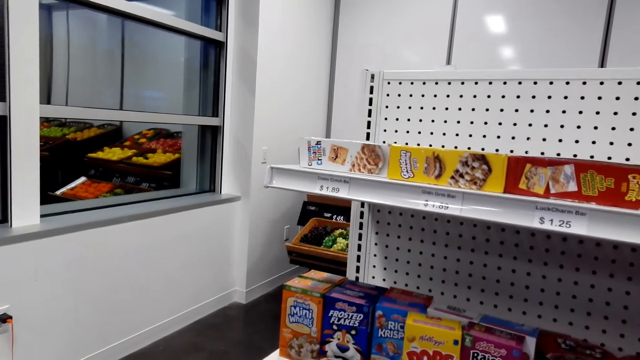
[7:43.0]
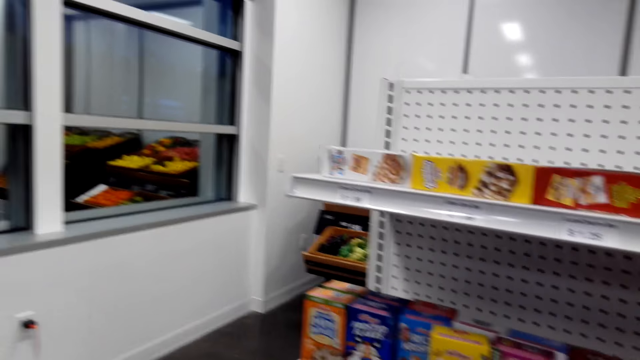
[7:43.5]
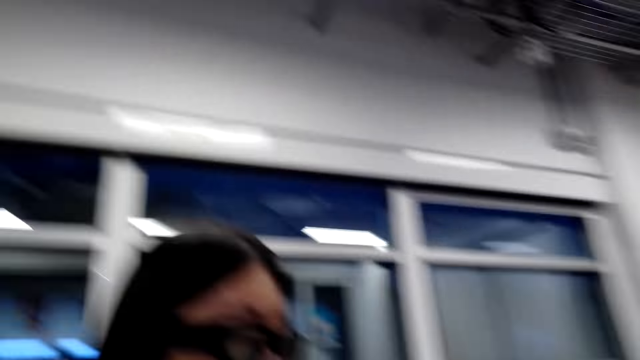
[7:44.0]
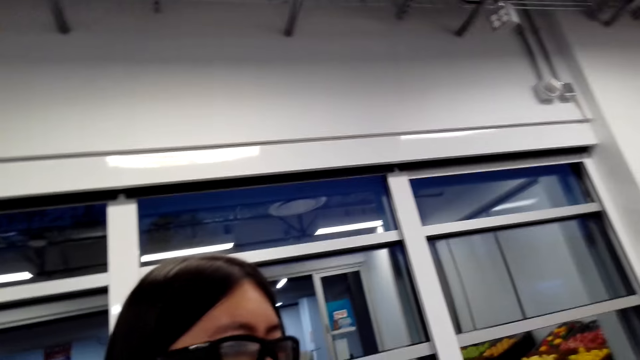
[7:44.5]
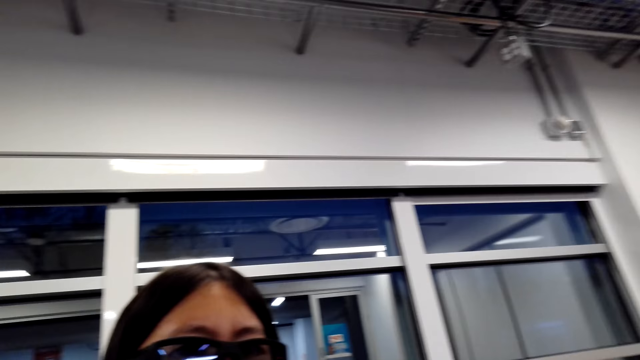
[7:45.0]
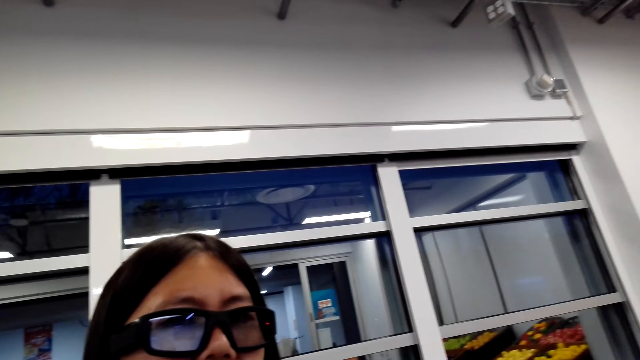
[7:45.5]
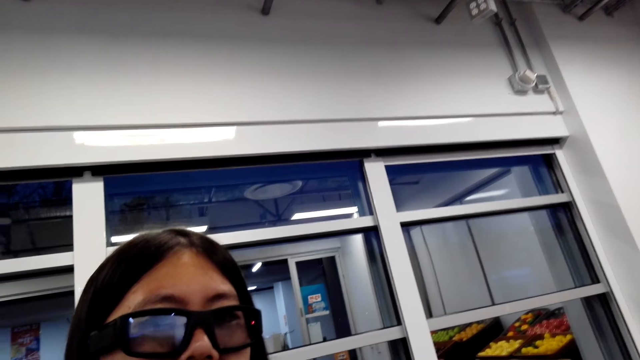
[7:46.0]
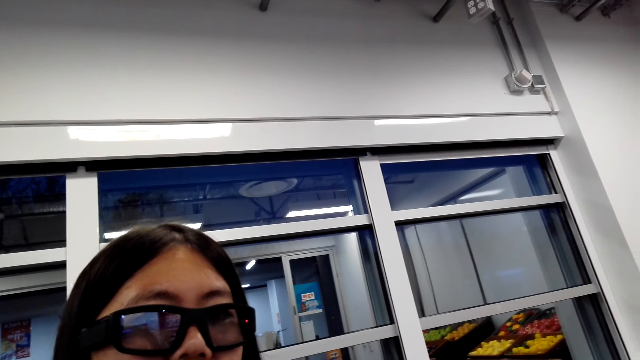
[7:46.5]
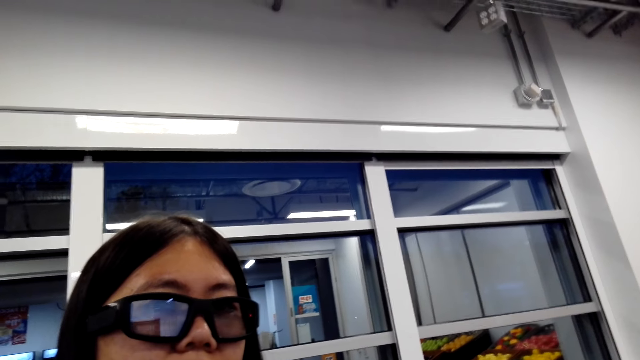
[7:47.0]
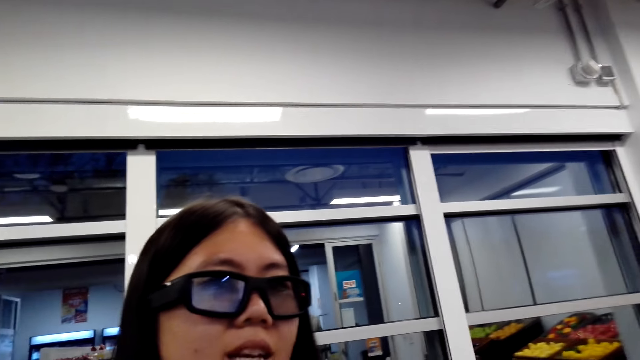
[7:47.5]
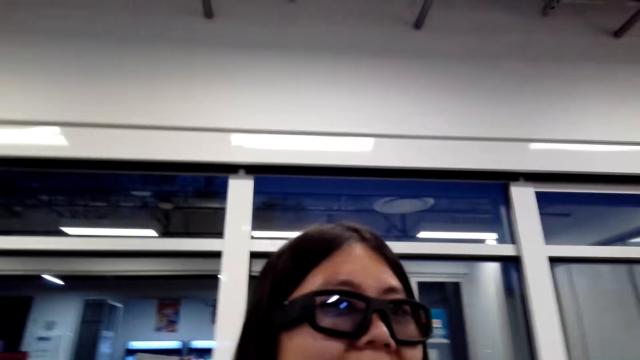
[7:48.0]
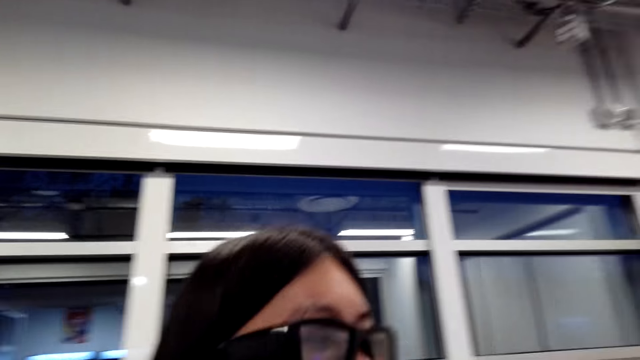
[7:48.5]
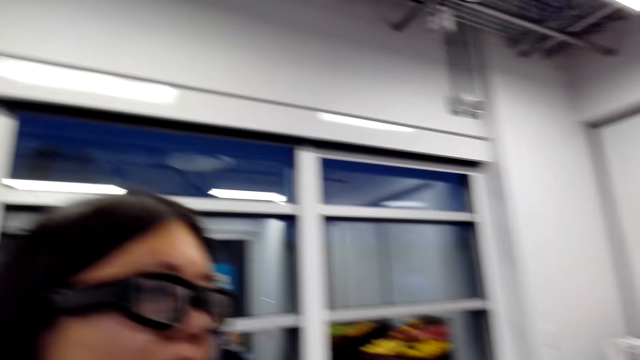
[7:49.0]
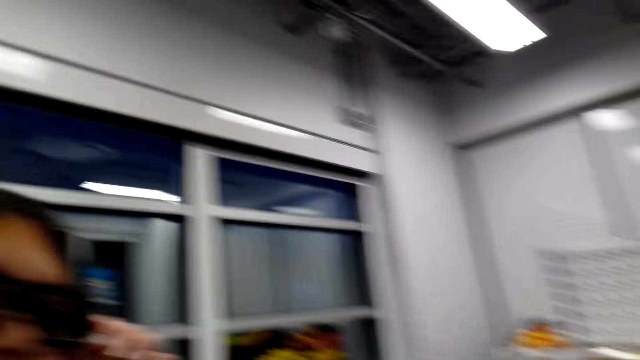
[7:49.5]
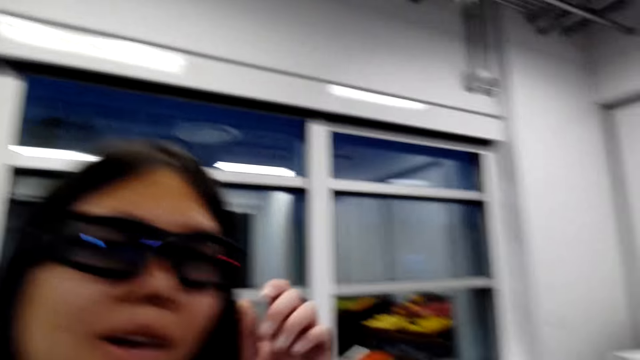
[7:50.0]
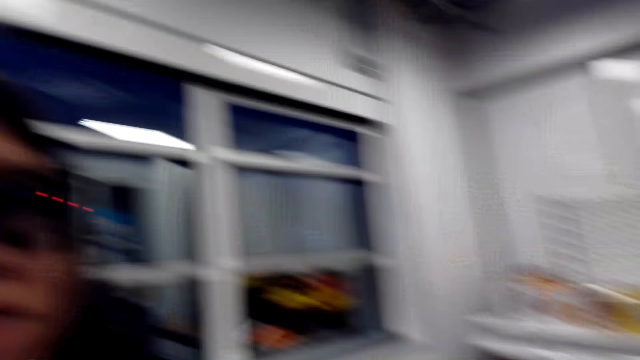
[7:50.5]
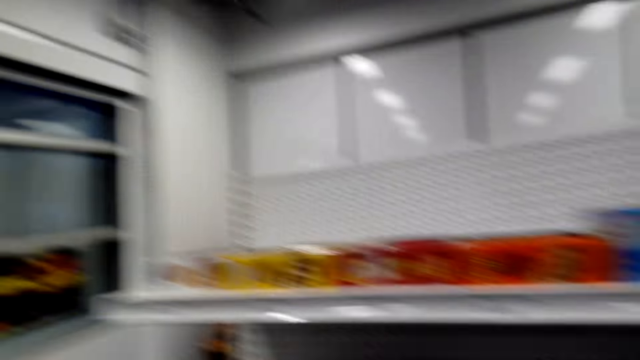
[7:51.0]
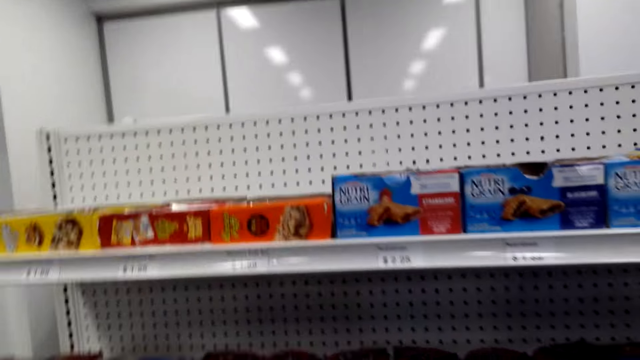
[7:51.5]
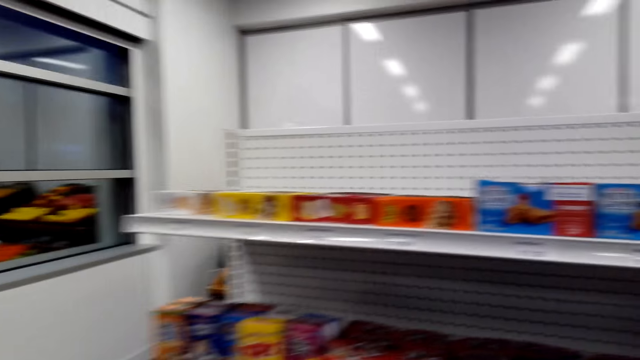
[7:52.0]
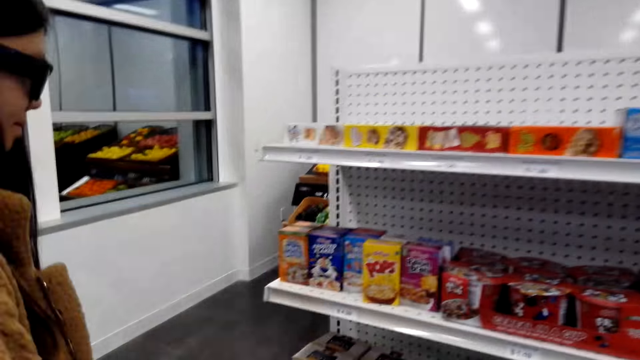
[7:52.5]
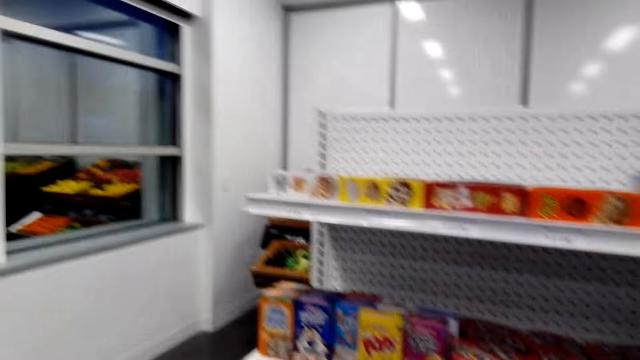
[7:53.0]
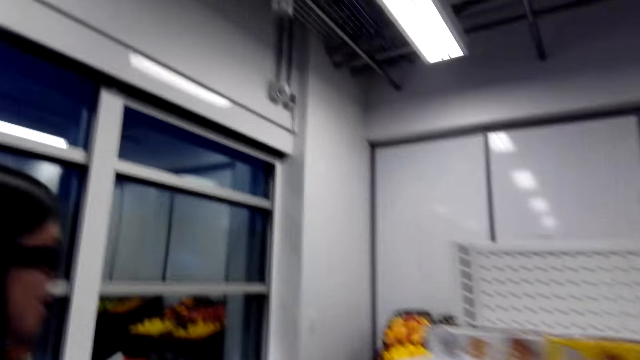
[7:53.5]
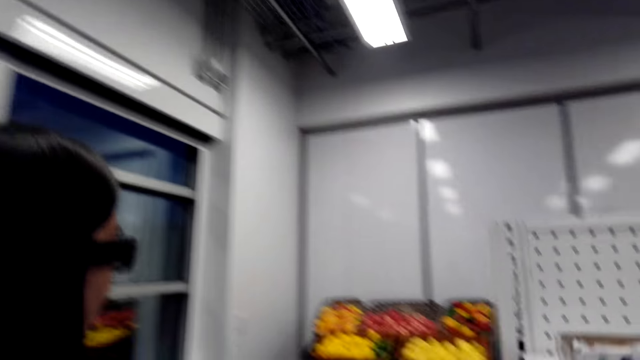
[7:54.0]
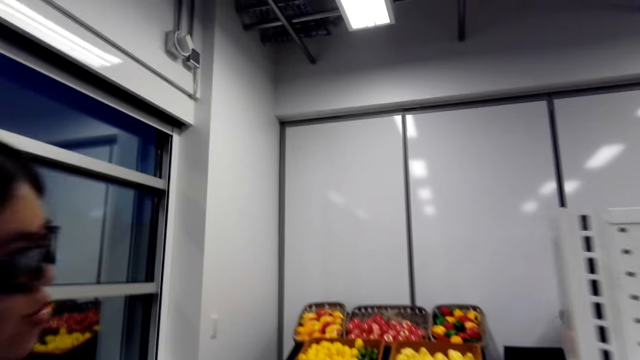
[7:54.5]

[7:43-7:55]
The camera wearer looks around. They look around the shelf.

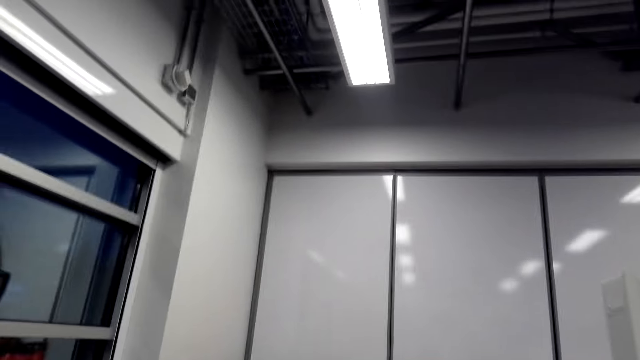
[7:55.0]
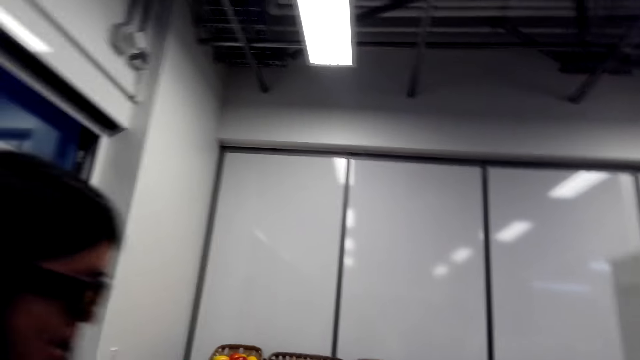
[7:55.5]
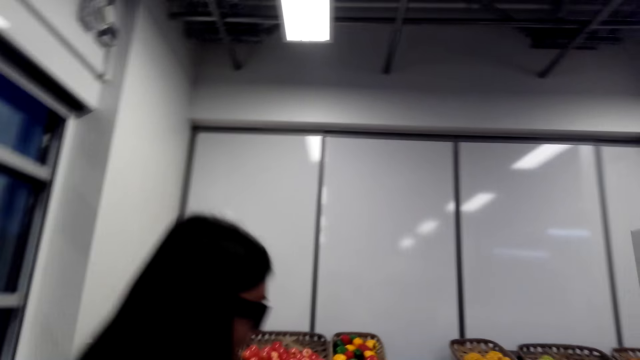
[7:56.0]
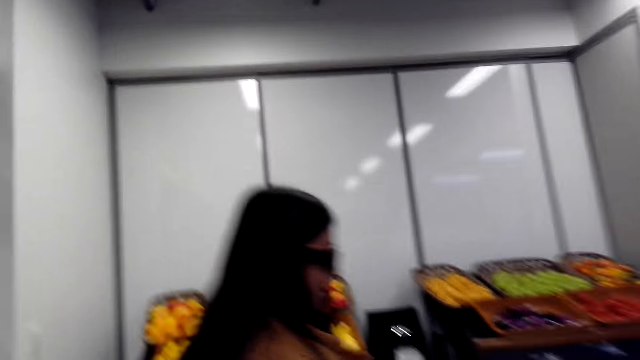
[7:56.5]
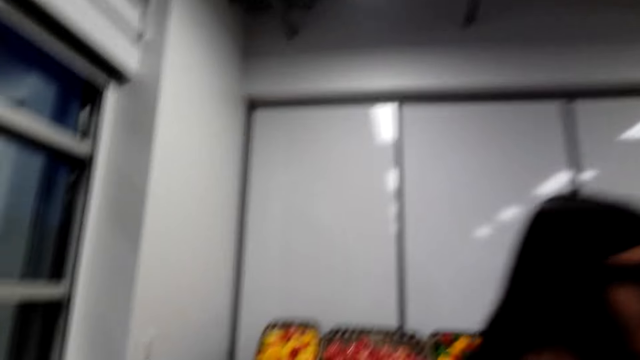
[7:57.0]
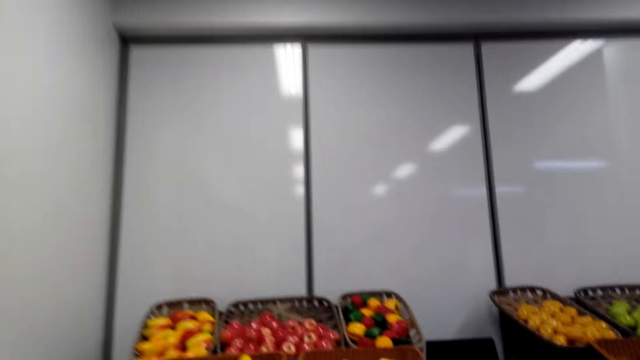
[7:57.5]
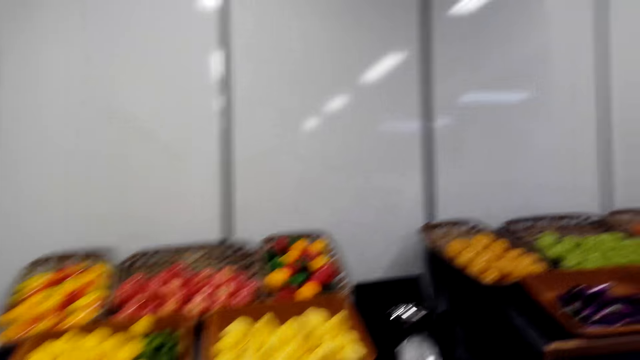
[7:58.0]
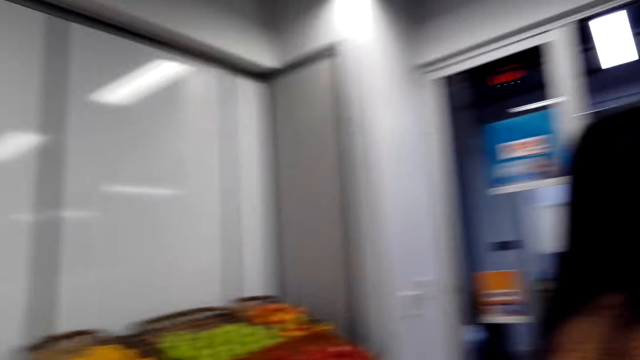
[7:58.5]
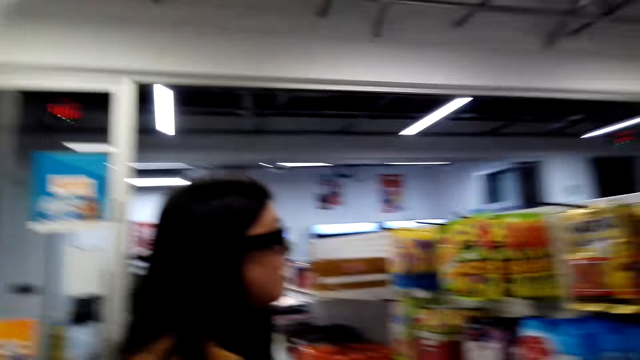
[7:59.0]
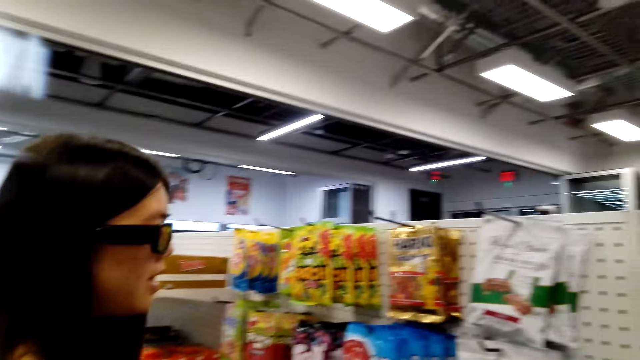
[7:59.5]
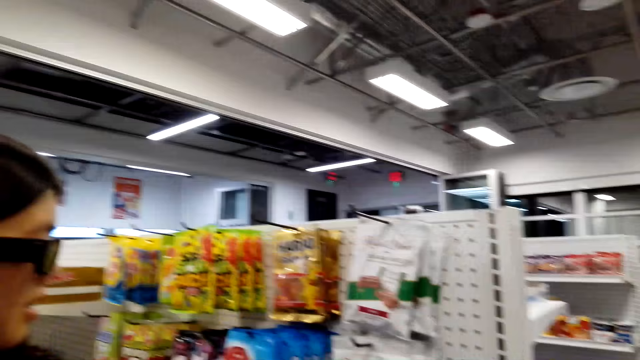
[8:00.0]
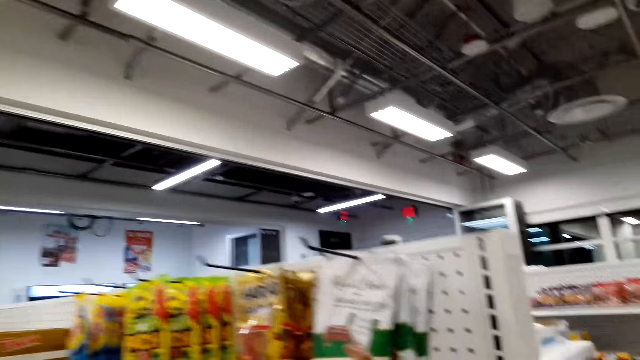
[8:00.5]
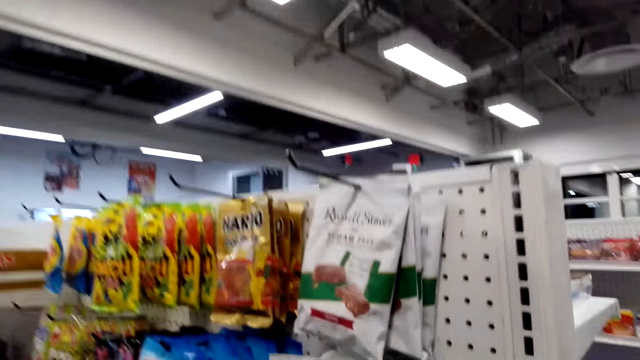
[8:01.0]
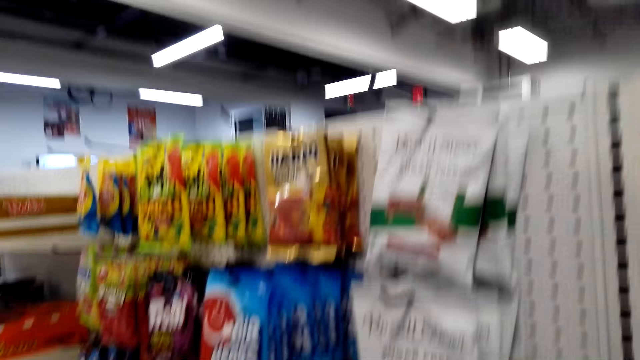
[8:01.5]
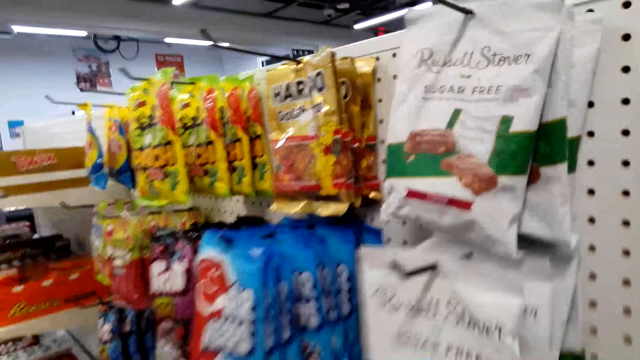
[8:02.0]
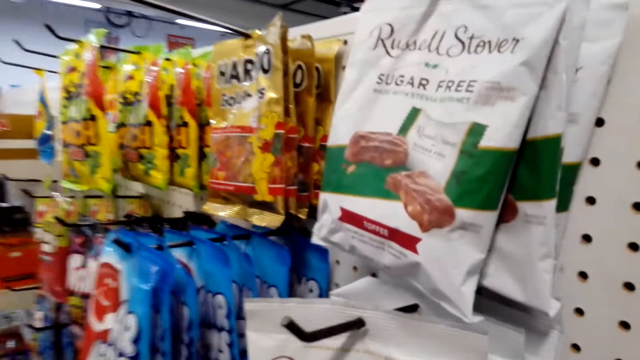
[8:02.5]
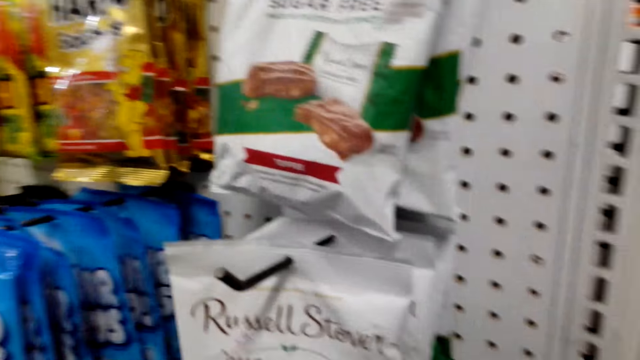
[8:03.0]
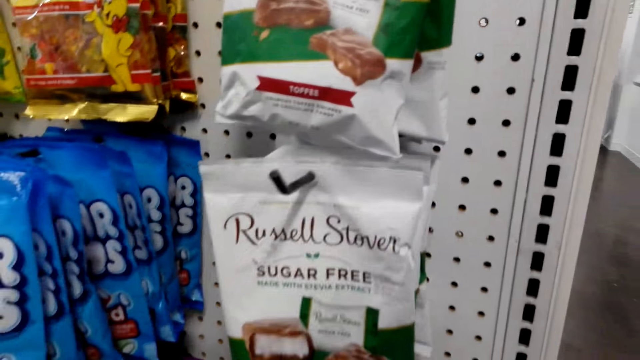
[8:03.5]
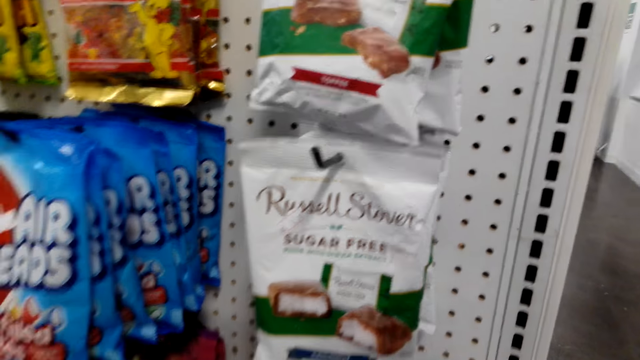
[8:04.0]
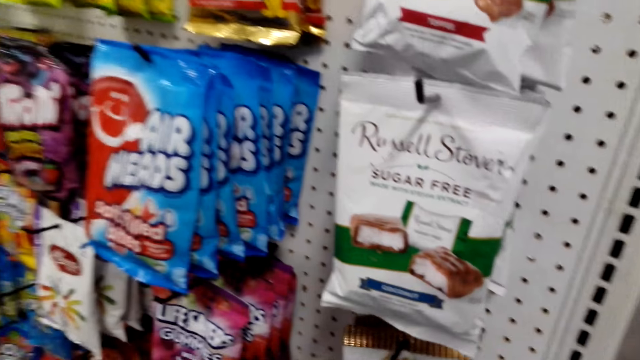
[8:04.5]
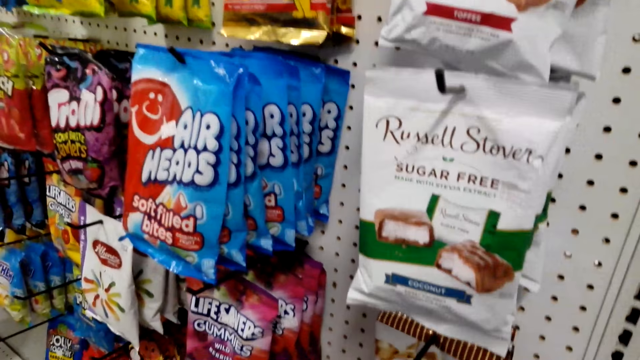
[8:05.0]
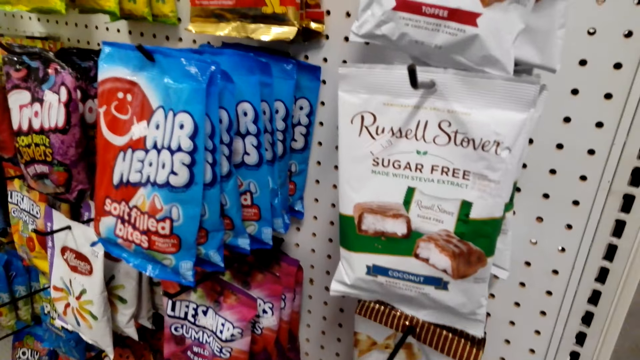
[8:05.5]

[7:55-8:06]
The camera wearer walks around the store shelf. A woman moves around. The camera wearer looks around the store shelf.
